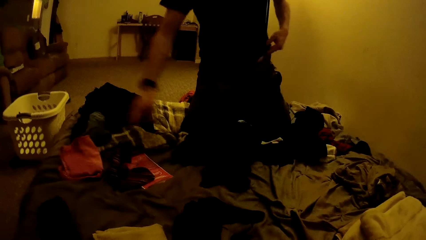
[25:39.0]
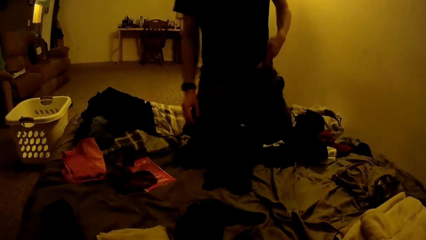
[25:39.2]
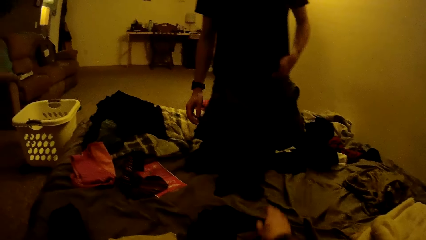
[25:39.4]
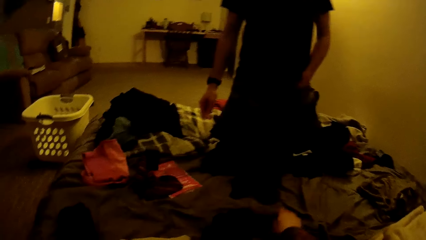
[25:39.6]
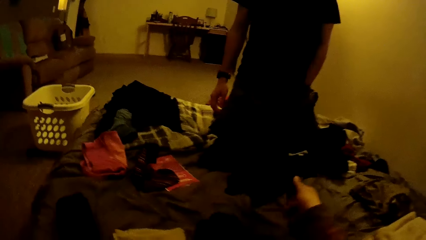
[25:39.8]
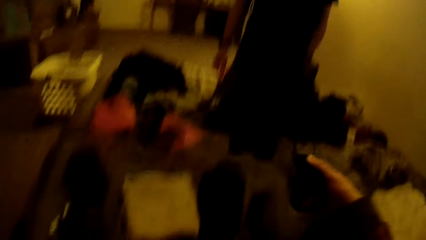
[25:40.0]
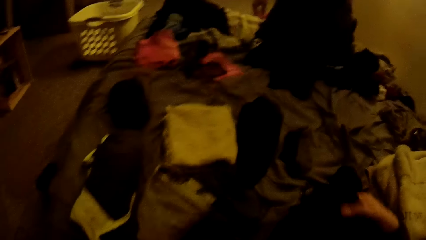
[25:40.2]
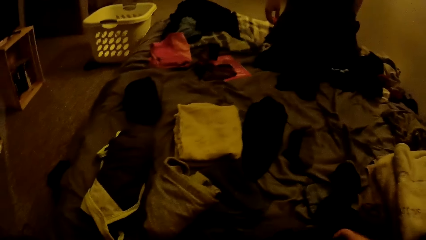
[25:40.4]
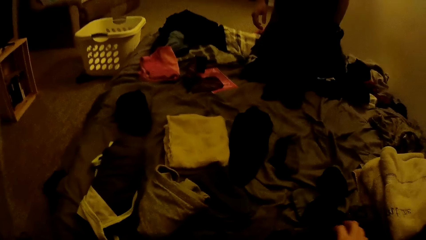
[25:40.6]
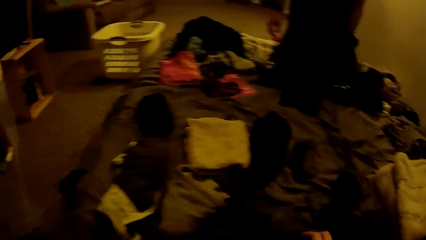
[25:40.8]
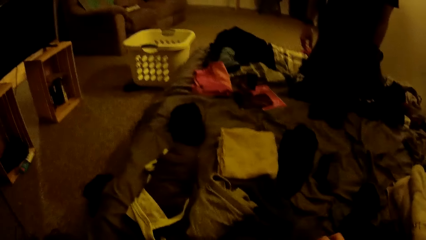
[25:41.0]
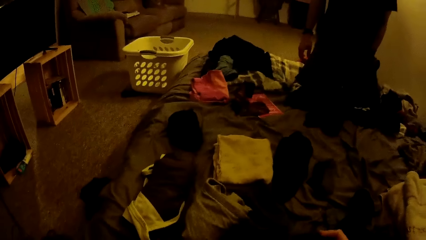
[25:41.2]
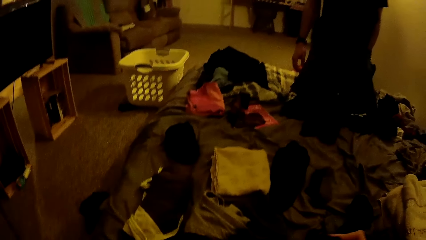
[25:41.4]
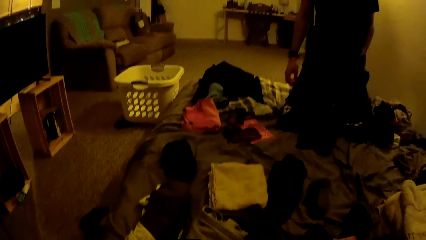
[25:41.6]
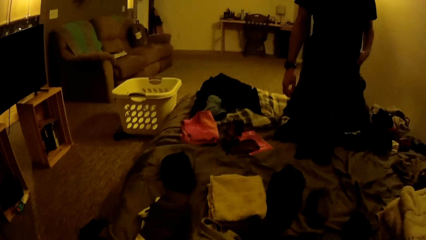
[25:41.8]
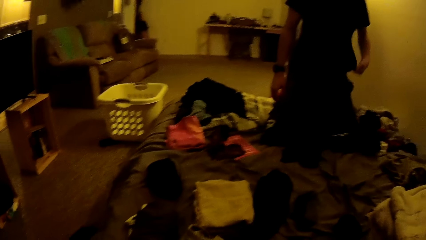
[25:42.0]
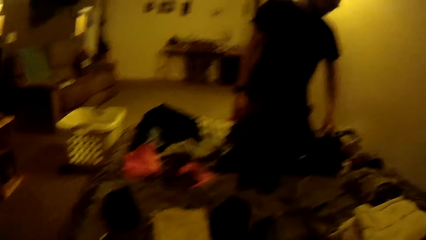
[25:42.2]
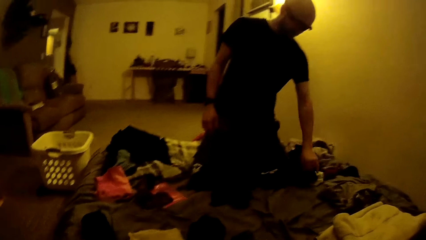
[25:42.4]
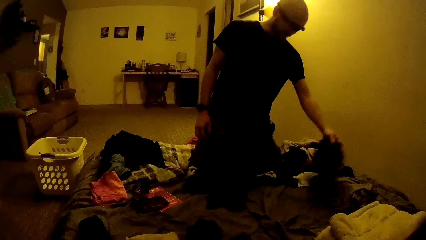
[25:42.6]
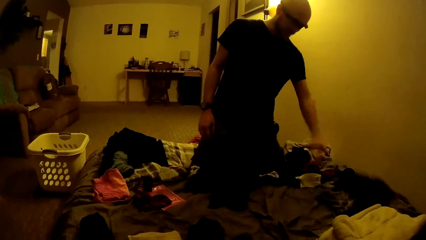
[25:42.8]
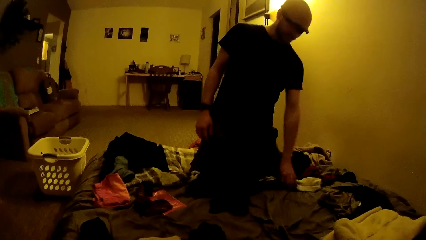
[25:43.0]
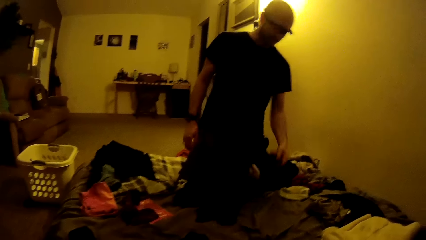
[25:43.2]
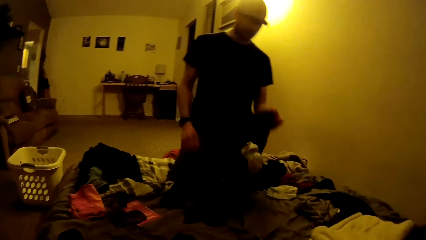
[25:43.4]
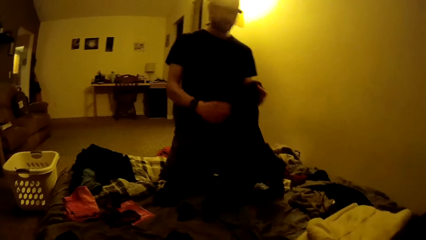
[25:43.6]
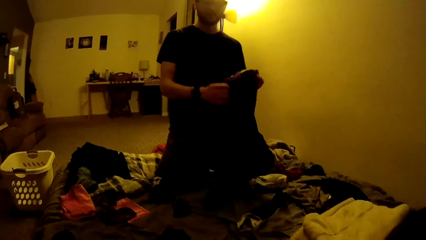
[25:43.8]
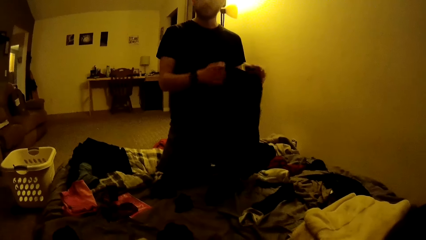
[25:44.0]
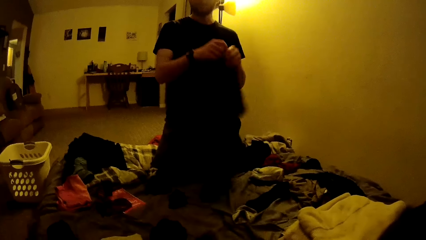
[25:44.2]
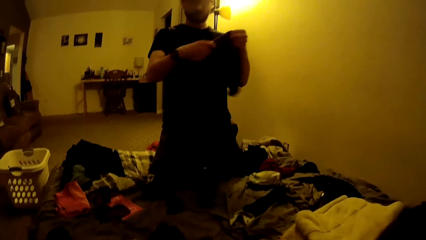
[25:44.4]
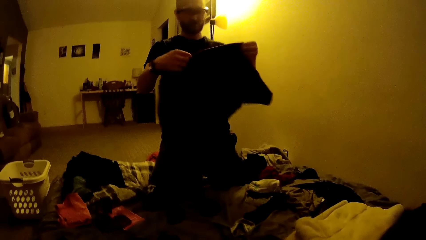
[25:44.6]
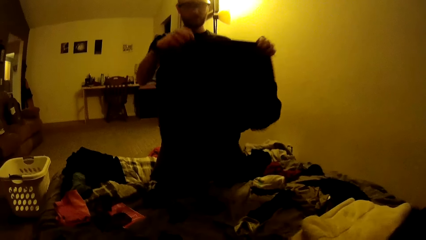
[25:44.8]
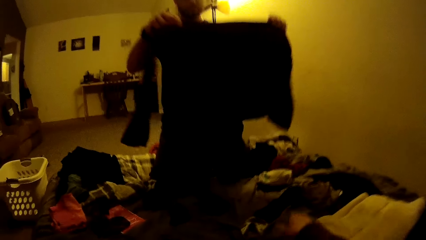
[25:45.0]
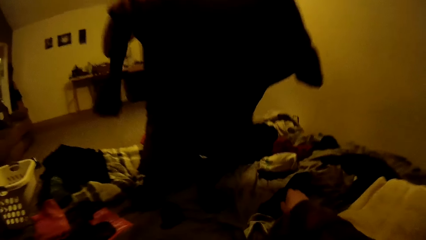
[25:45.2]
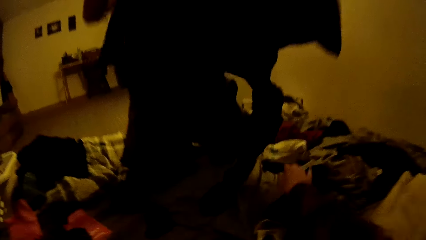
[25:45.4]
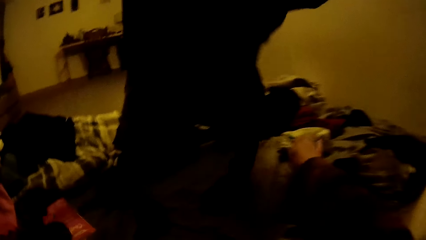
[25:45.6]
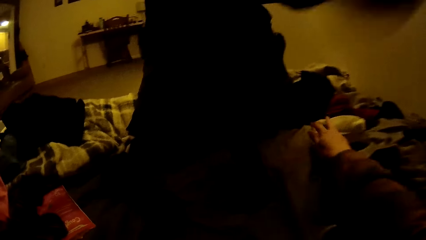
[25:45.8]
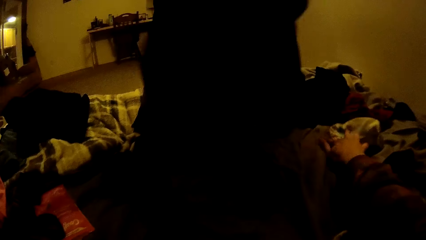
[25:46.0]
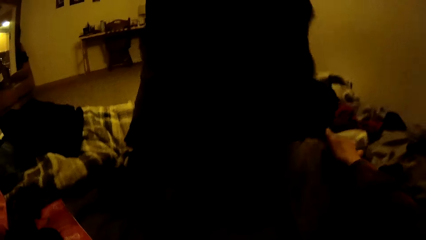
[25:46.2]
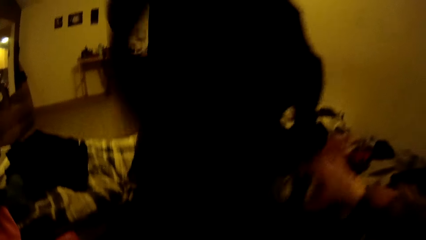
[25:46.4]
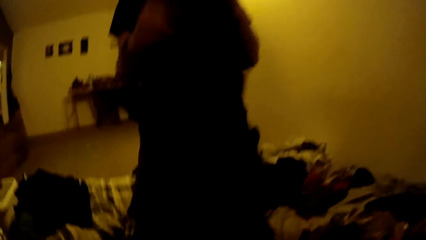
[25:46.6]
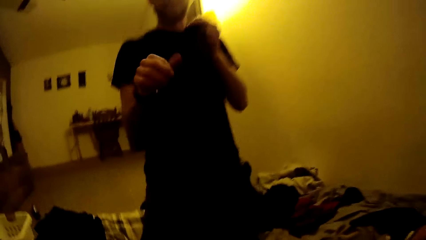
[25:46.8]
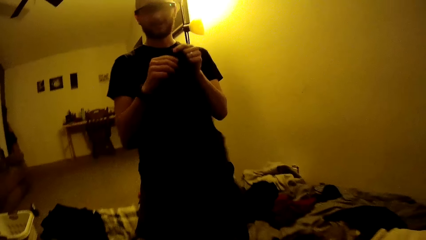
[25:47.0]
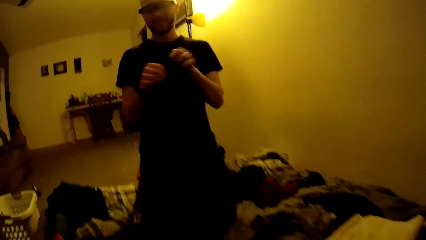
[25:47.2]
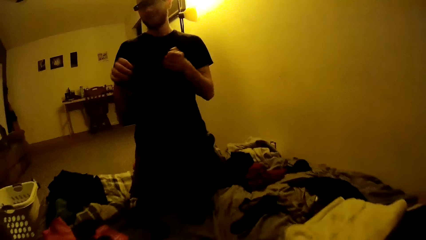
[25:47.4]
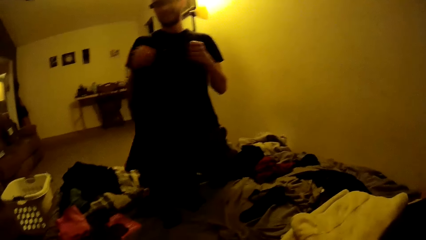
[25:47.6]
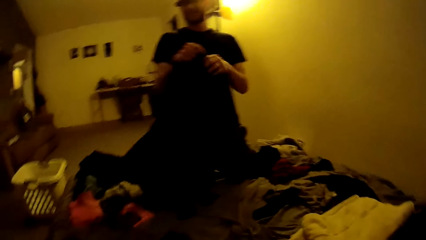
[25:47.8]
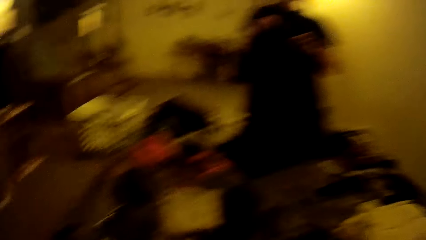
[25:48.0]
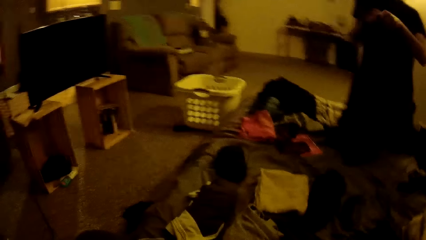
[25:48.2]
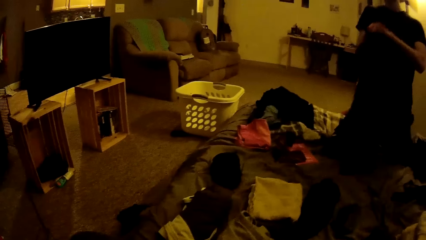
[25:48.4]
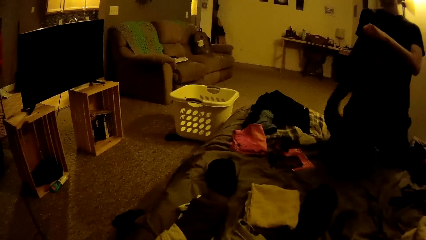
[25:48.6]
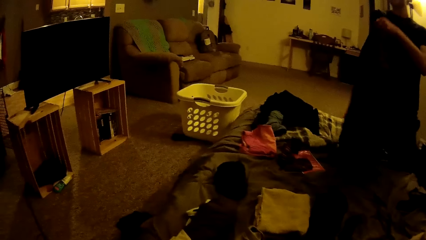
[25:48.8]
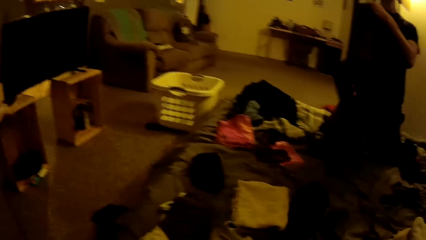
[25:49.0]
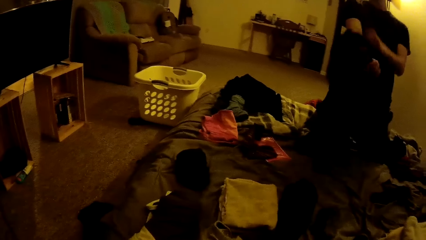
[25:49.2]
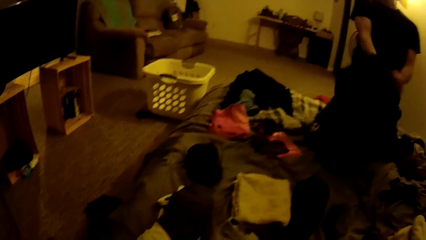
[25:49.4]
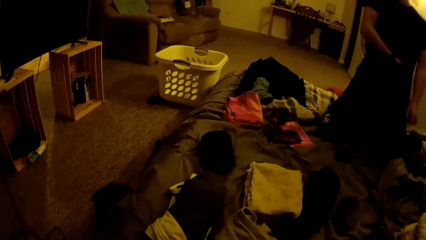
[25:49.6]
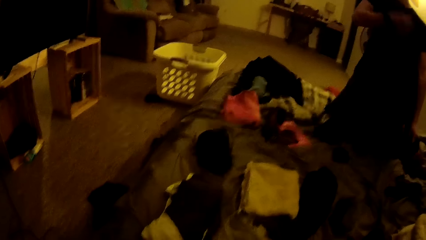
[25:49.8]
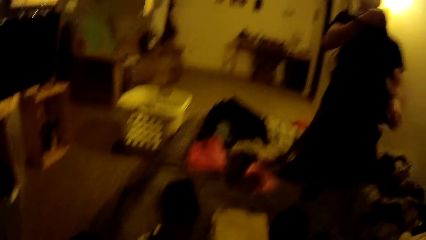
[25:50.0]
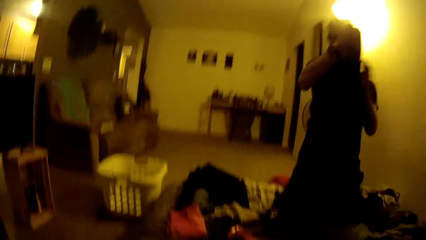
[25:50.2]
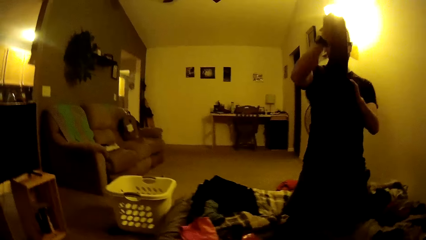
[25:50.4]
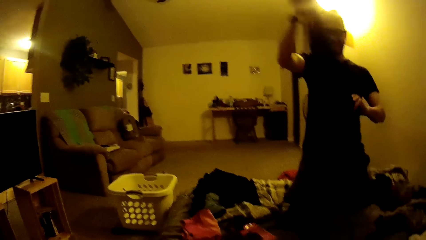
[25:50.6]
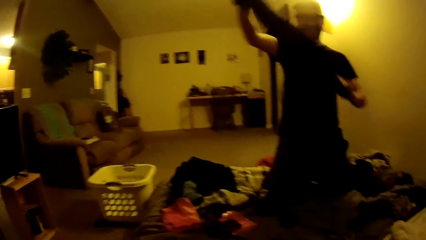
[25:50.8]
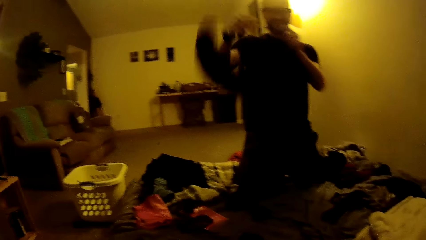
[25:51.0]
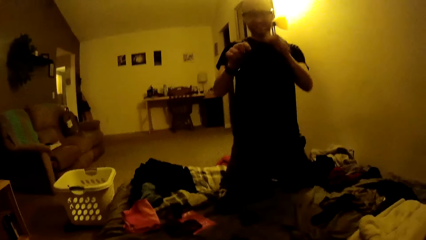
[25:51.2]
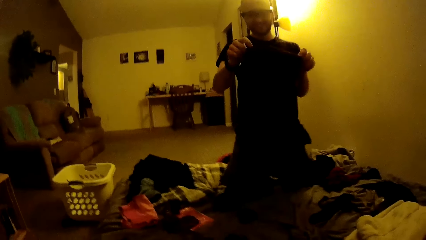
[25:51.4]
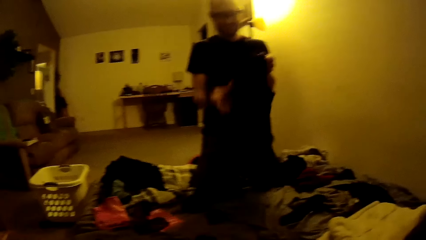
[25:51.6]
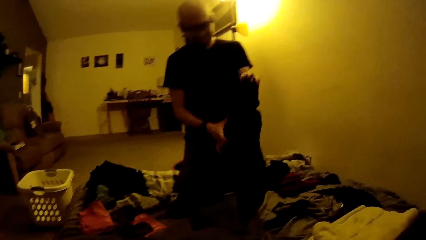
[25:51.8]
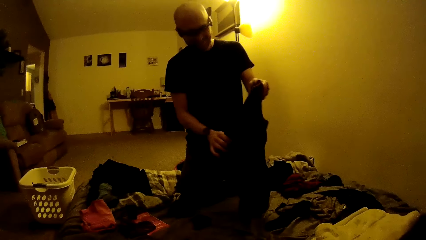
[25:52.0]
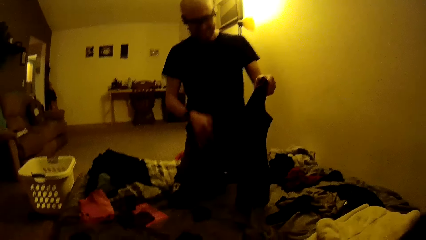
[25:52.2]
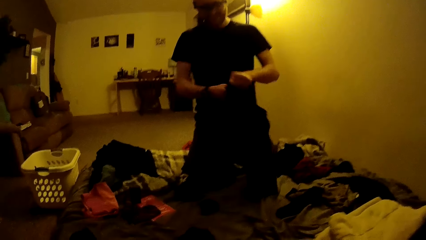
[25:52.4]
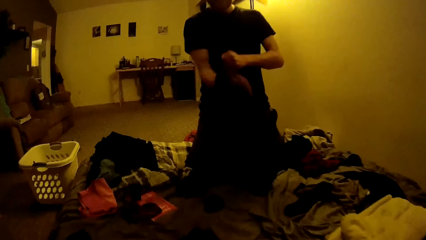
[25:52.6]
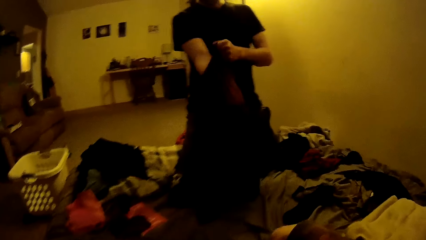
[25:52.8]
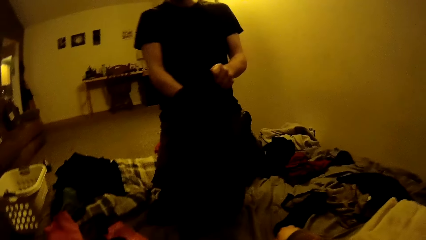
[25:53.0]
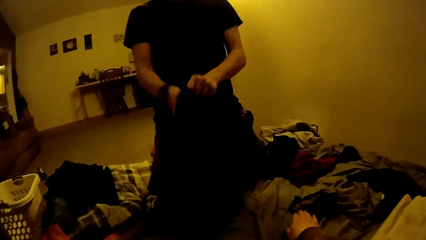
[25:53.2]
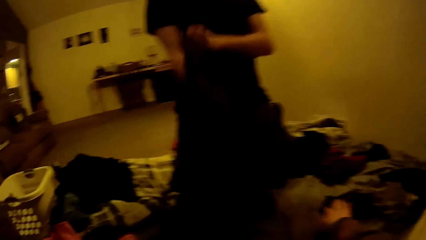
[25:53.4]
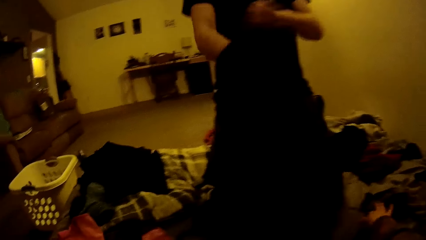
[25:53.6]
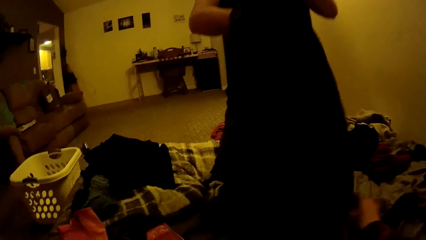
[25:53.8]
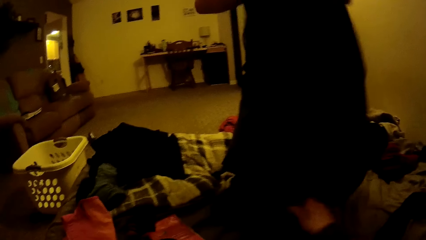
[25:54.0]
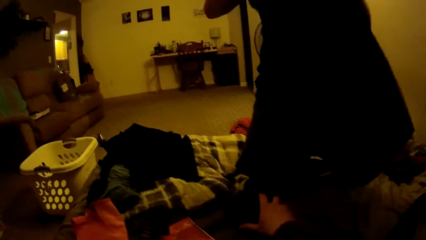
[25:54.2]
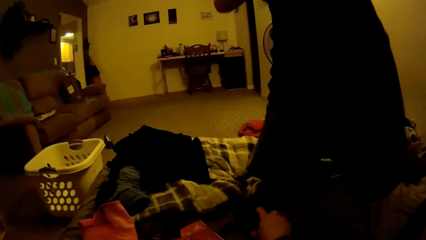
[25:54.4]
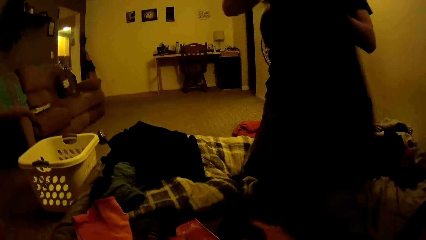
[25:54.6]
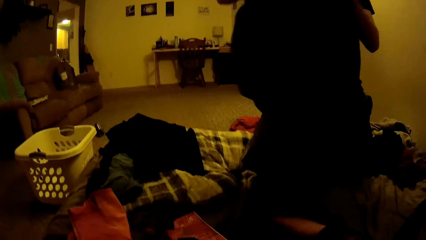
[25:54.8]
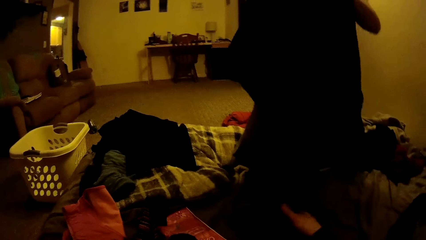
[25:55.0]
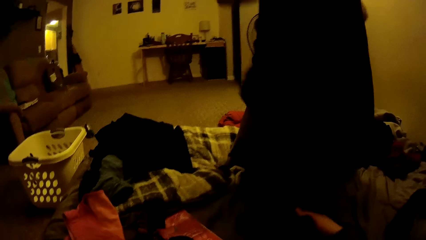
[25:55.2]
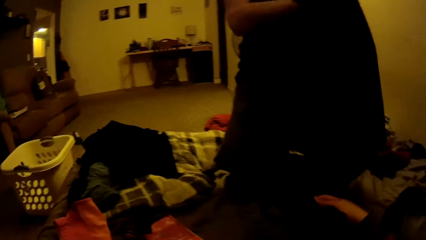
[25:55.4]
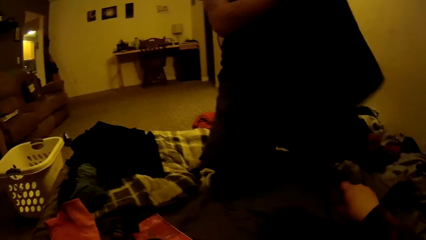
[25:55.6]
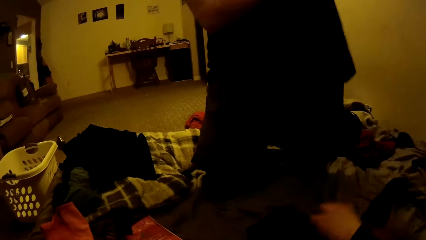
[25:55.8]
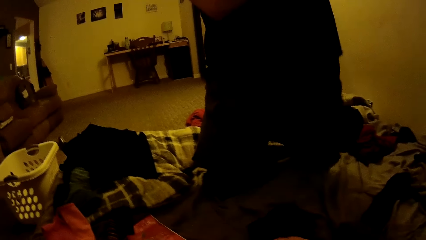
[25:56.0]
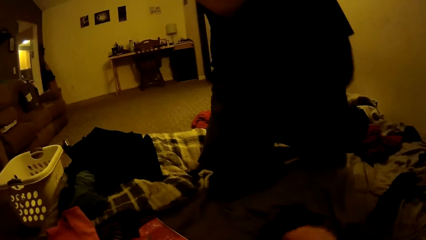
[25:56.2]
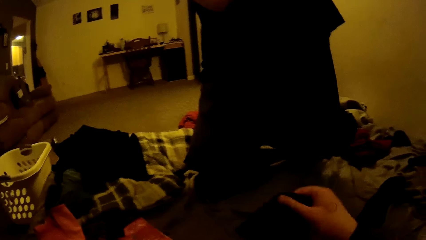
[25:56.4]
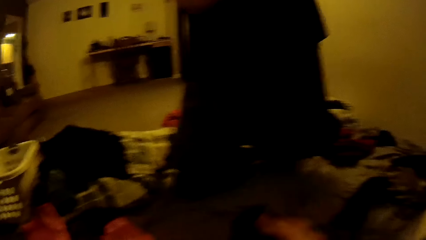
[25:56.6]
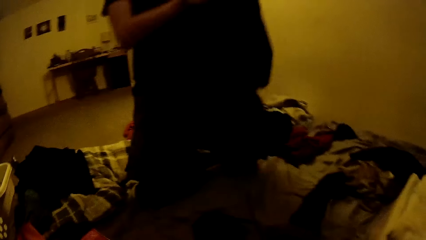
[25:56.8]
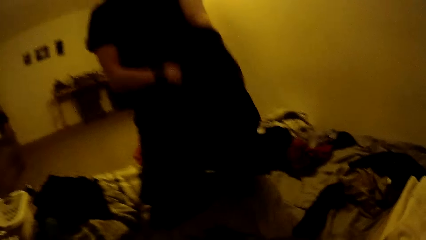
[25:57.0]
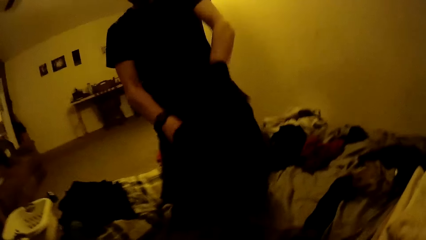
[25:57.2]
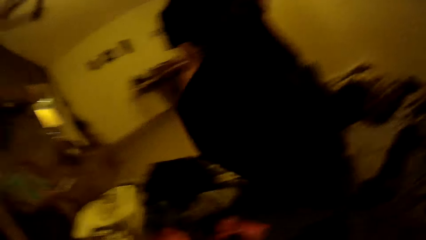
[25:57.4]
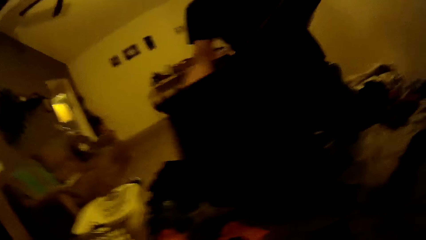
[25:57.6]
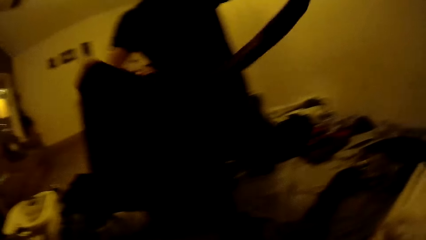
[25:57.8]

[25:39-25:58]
The man drops the folded sports bra on the bed with his right hand. The camera wearer picks a cloth on the bed with her right hand. The man moves a cloth on the bed with his left hand, picks a shirt on the bed with his left hand and holds the shirt with both hands. The camera wearer picks a cloth on the bed with her right hand. The man folds a cloth. The man turns the shirt with his left hand. The camera wearer picks a cloth on the bed with her right hand. She picks a cloth on the bed with her right hand again.
